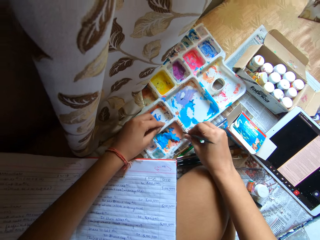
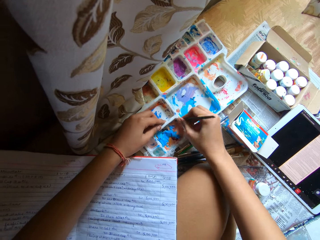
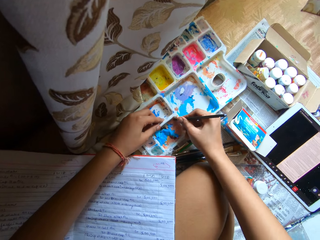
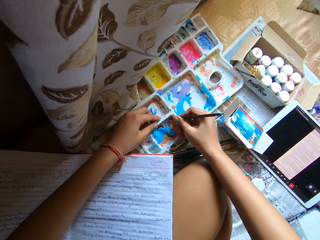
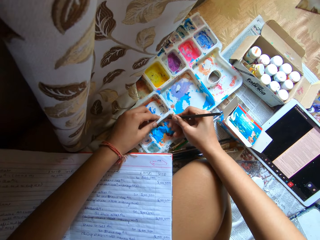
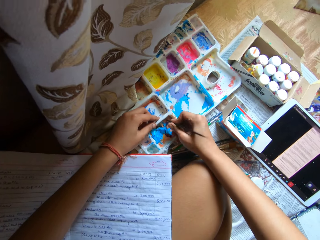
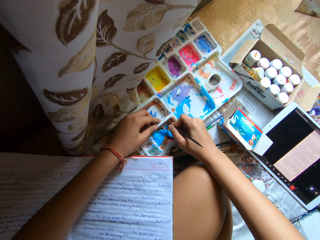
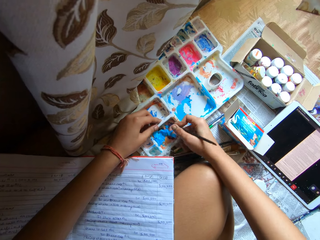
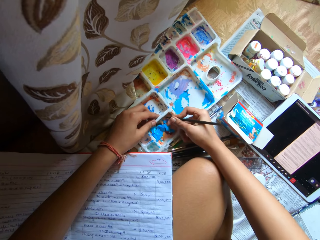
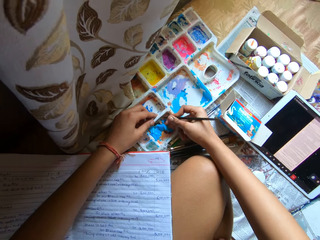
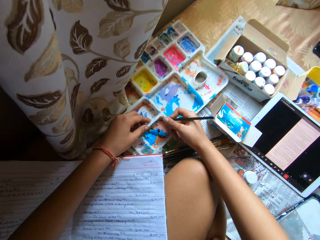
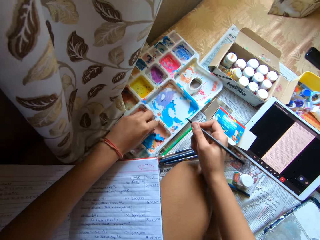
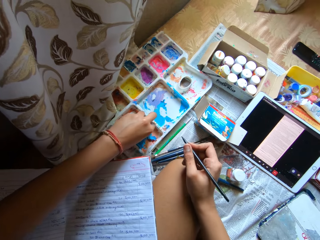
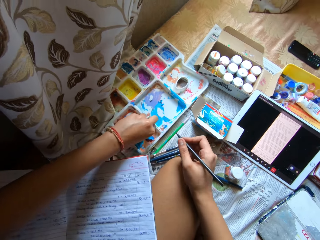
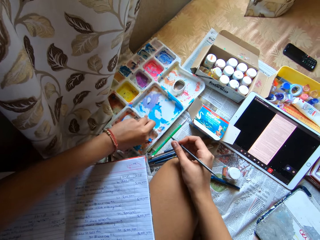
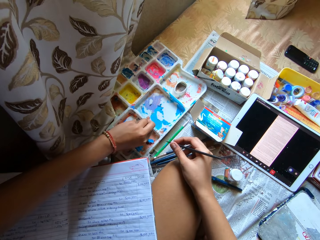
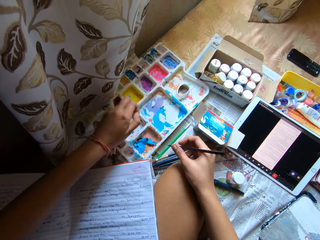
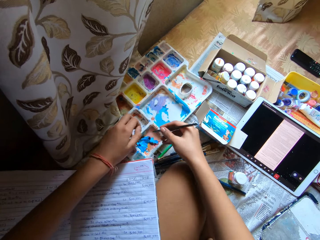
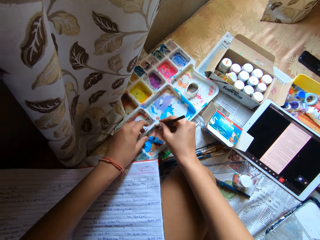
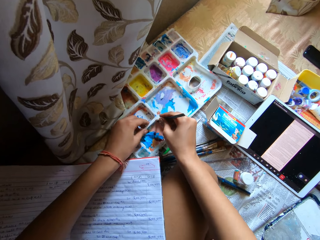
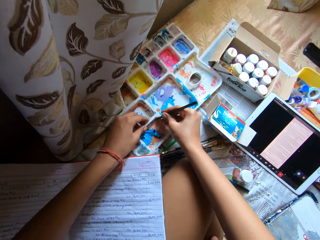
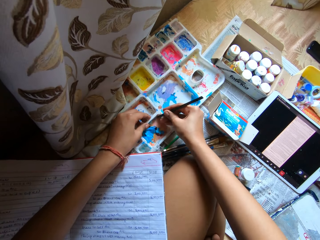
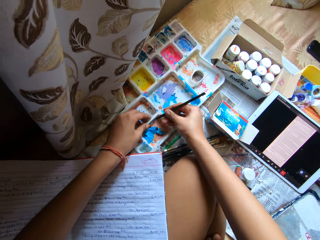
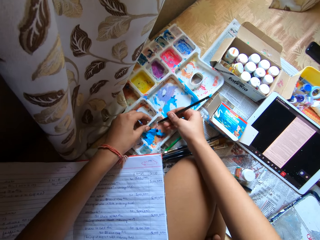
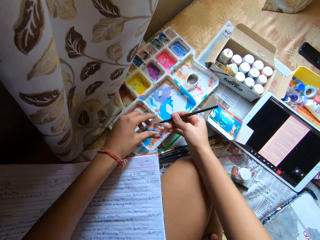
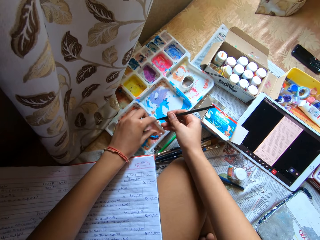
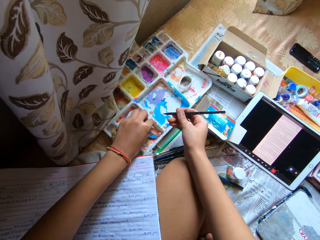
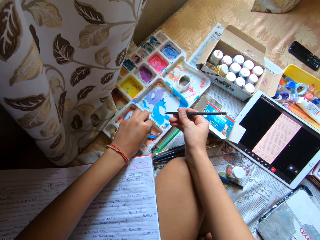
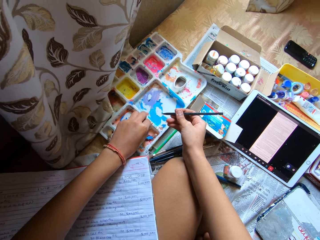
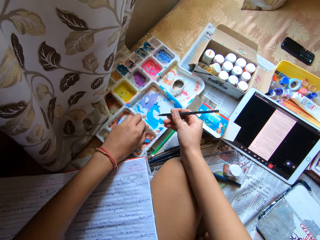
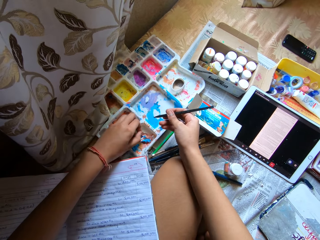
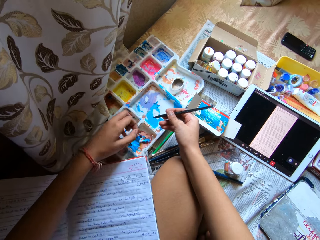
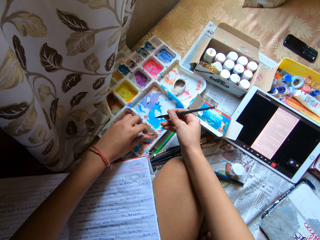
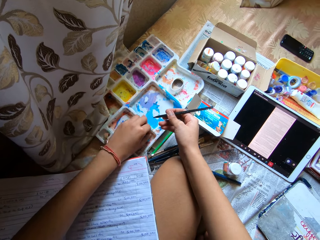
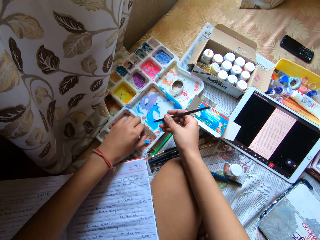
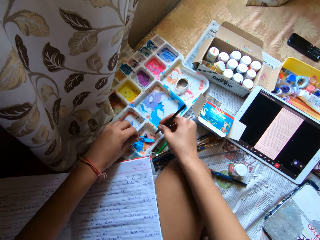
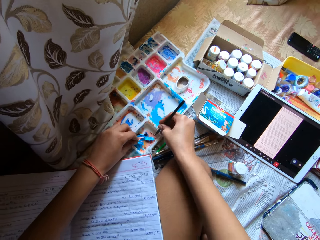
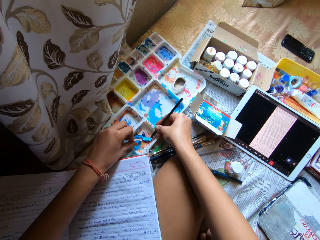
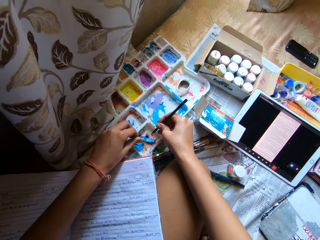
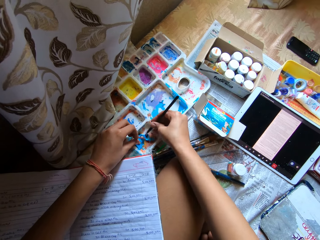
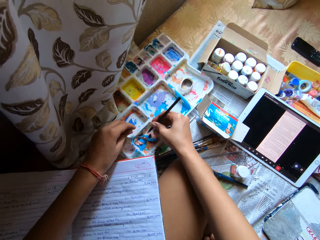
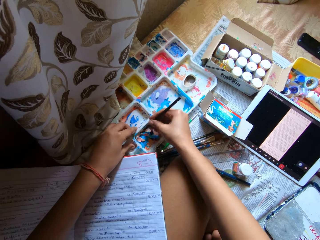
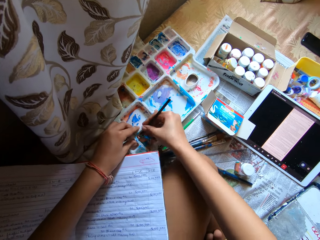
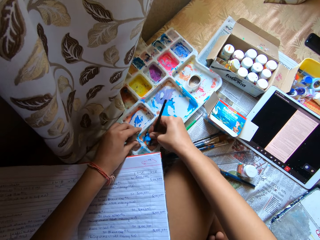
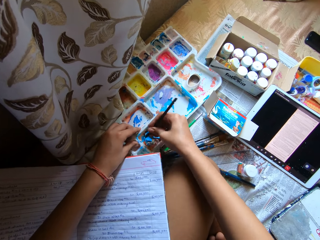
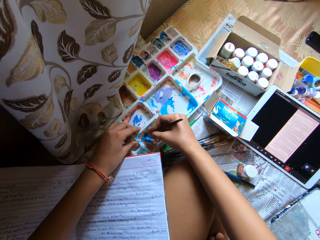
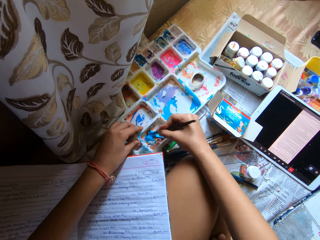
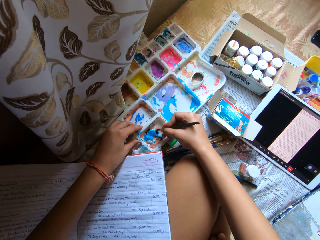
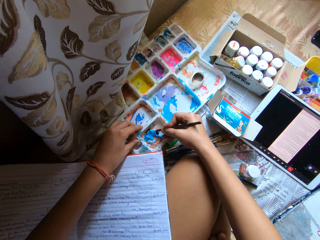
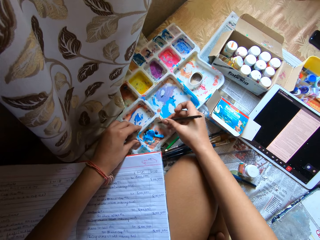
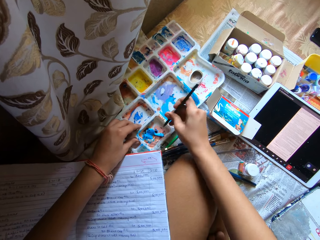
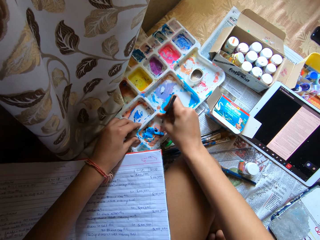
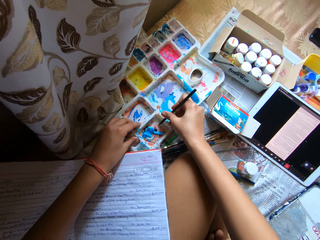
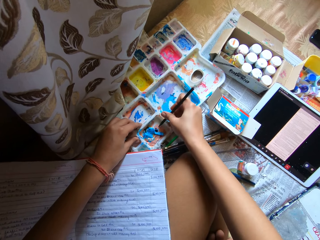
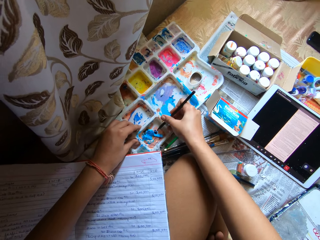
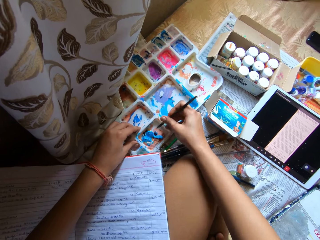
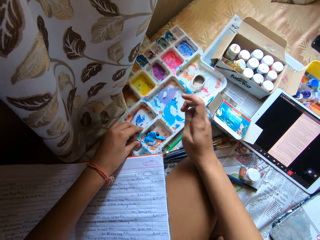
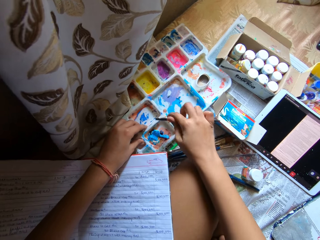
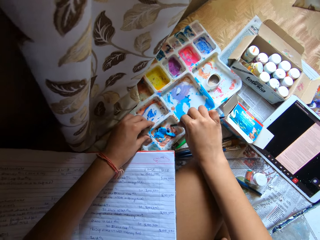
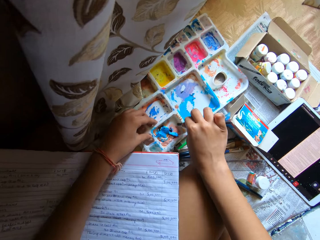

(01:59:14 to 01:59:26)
The camera wearer peels the dry paint off the palette on the bed with his left hand. He scrapes the dry paint off the palette on the bed with the spatula or back of a pen in his right hand. He peels the dry paint off the palette on the bed with his left hand. He scrapes the dry paint off the palette on the bed with the spatula in his right hand.

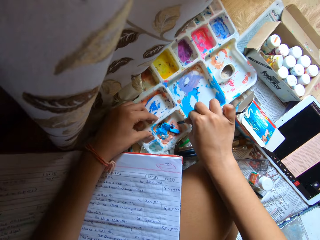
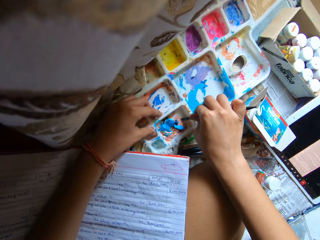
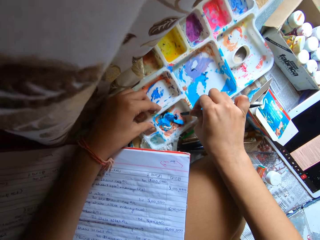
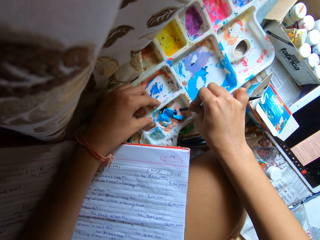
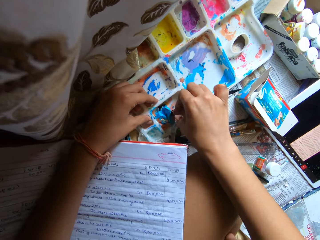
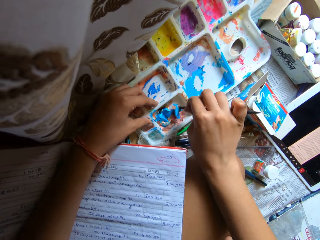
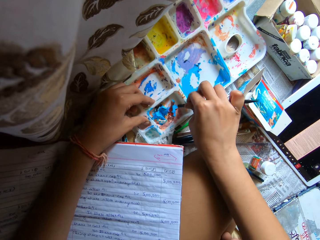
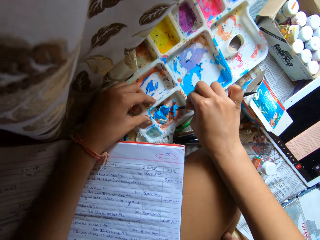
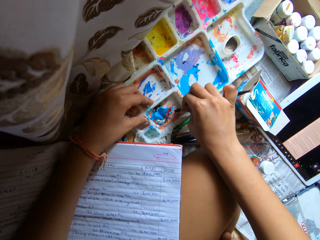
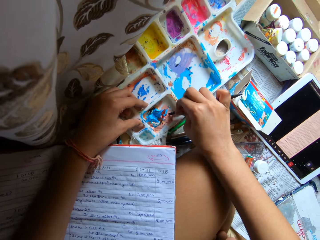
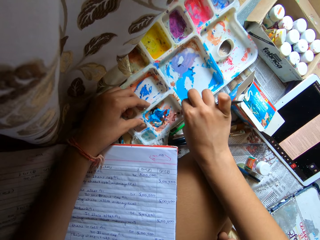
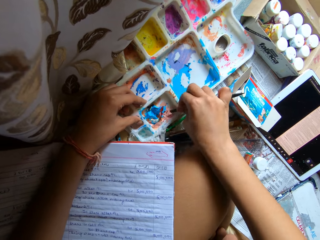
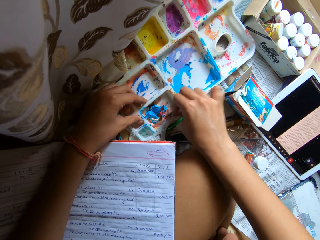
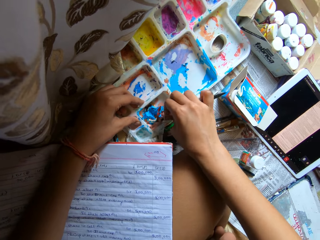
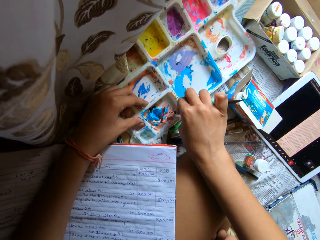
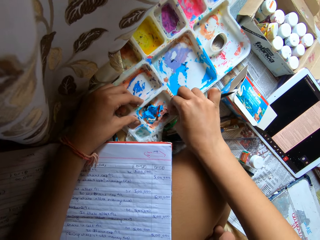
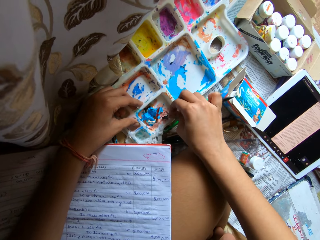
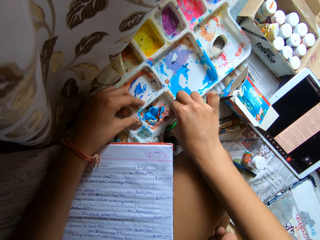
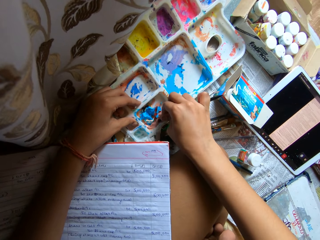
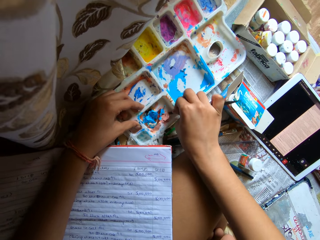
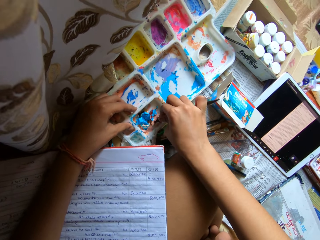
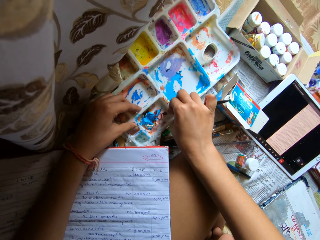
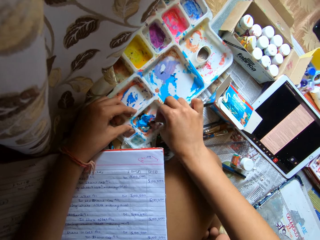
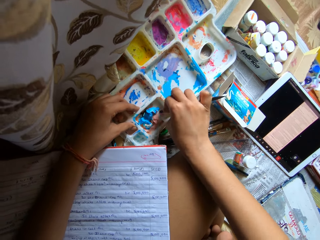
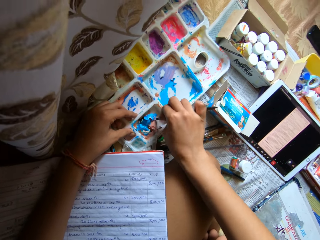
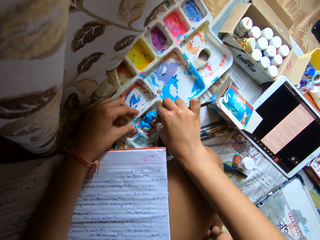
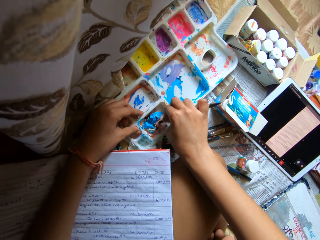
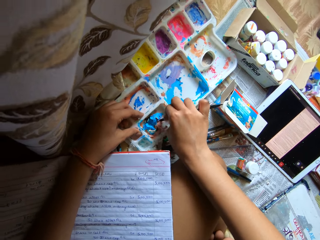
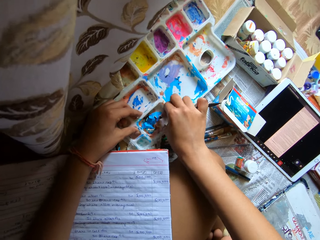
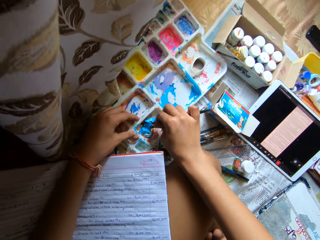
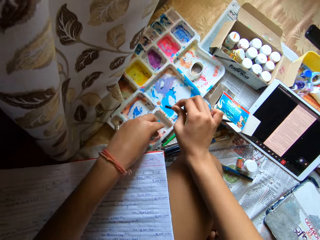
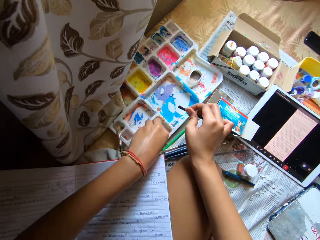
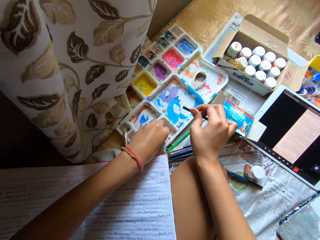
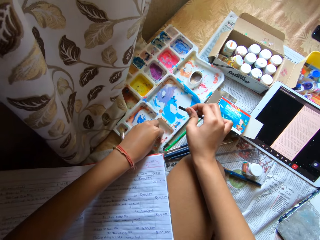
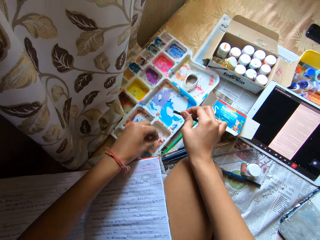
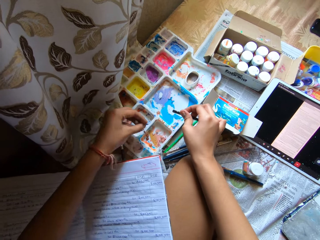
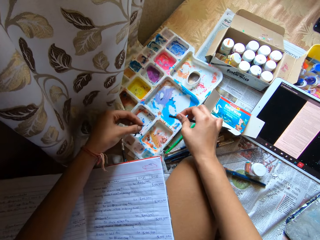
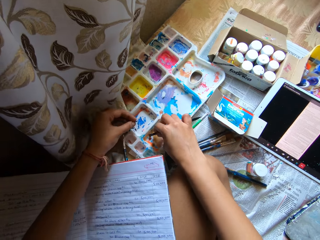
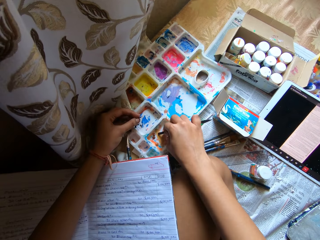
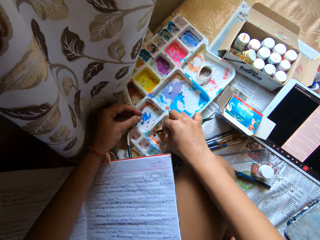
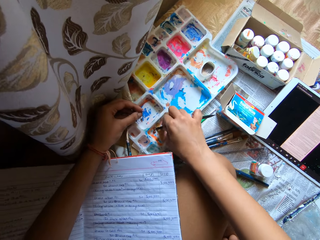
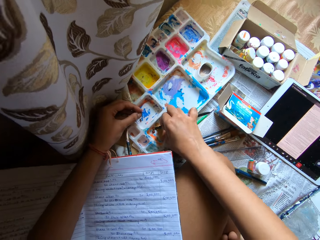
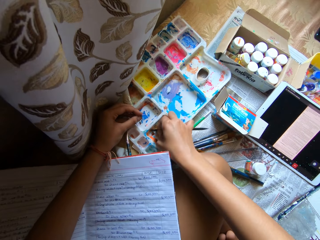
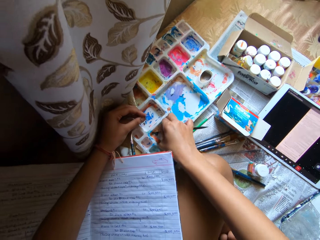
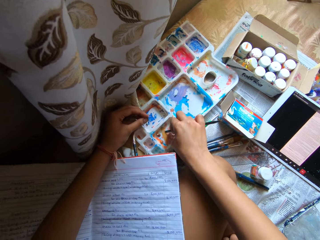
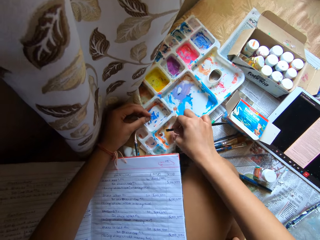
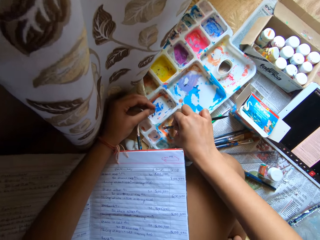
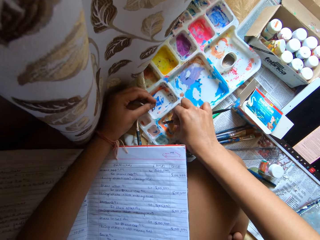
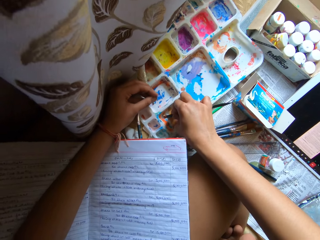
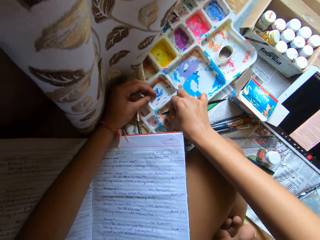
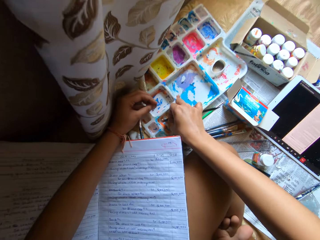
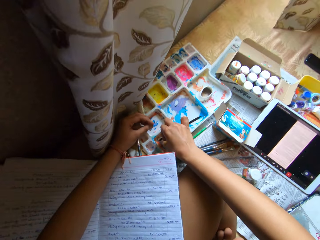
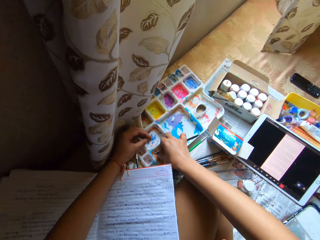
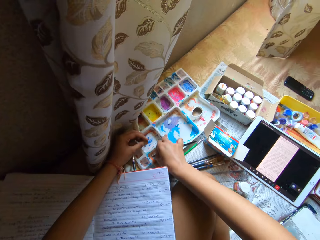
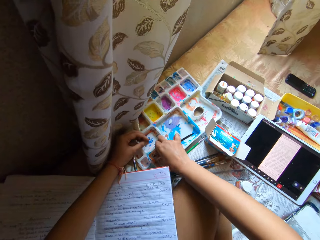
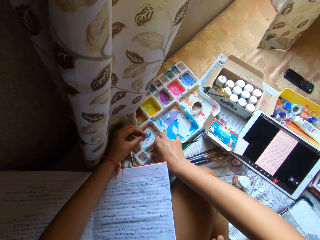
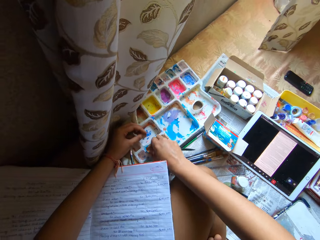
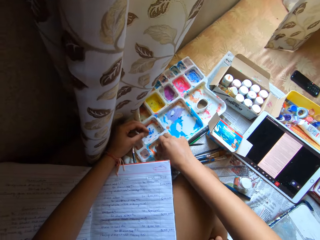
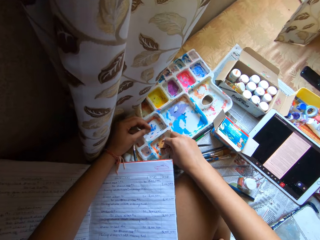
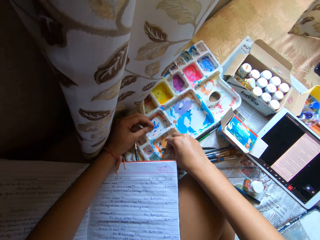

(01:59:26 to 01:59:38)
The camera wearer peels the dry paint off the palette on the bed with his left hand. He scrapes the dry paint off the palette on the bed with the spatula or back of a pen in his right hand.
